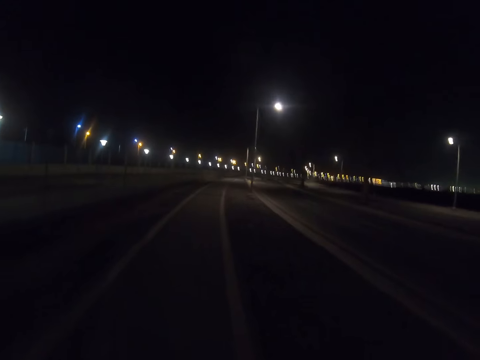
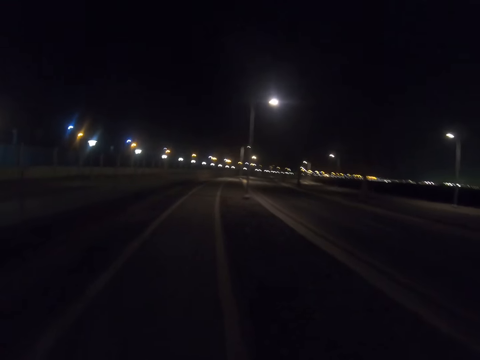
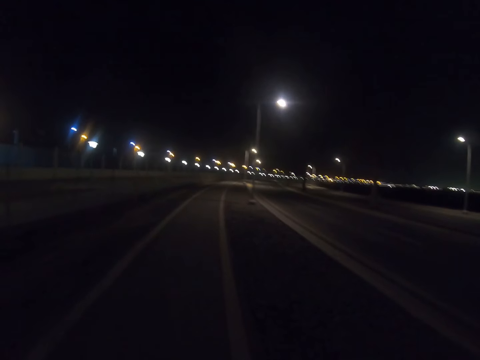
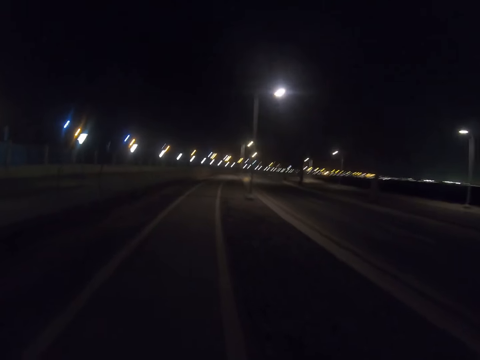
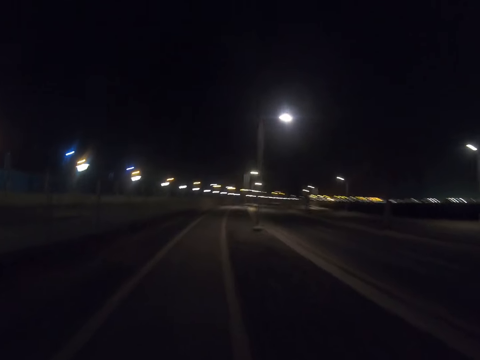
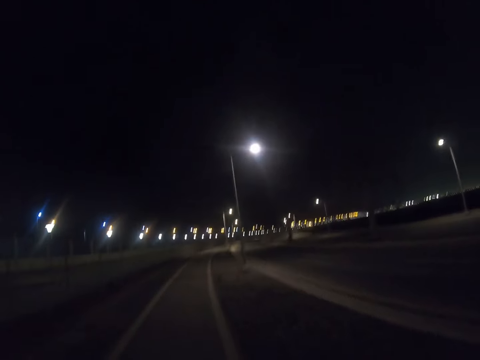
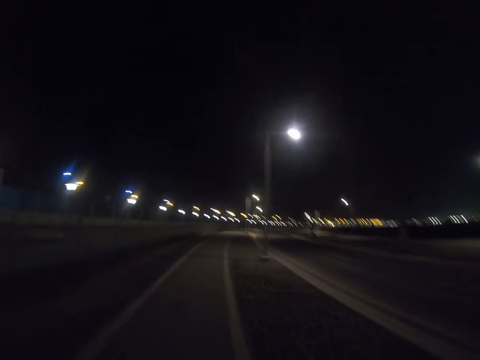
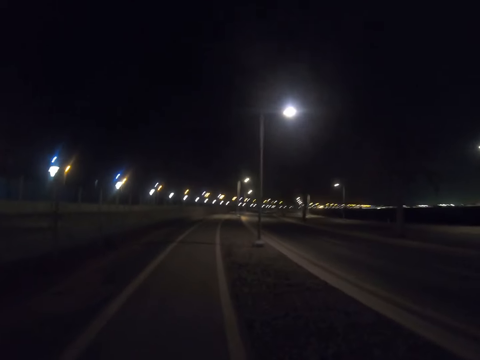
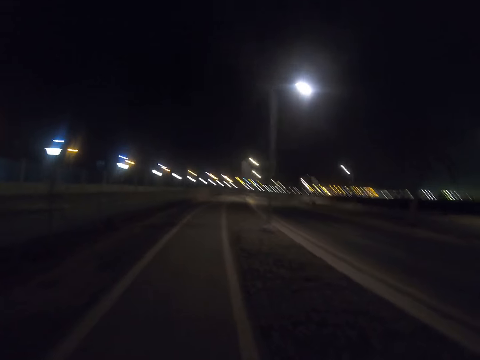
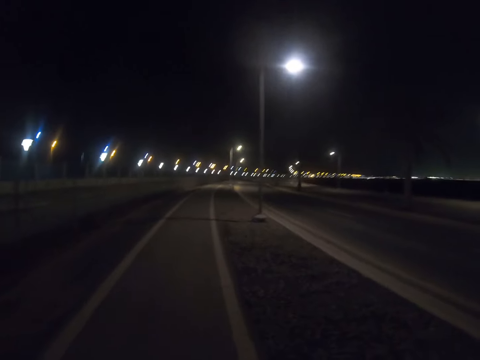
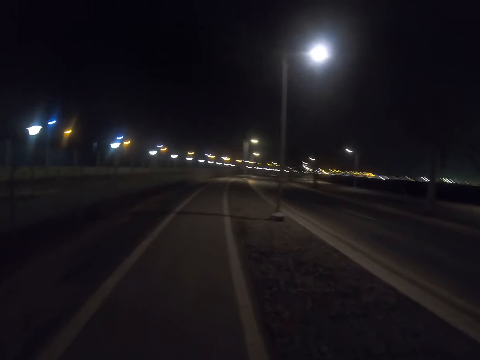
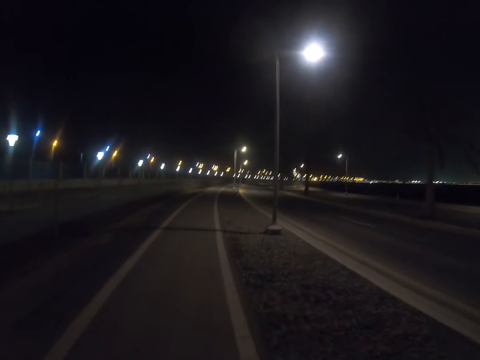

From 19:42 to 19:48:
The camera wearer walks along the highway.

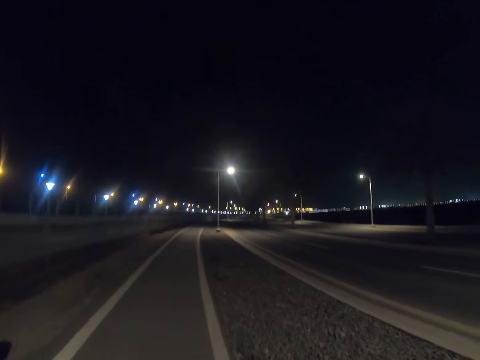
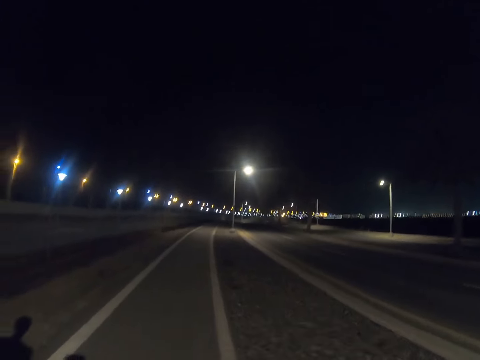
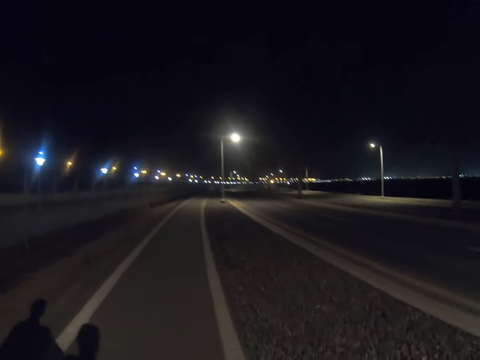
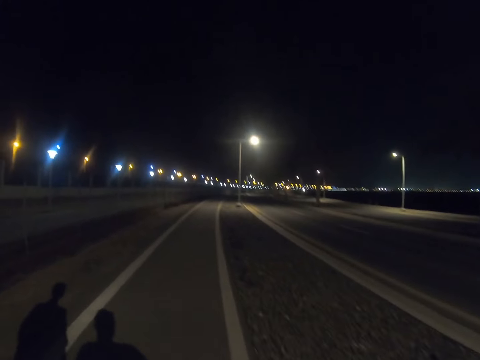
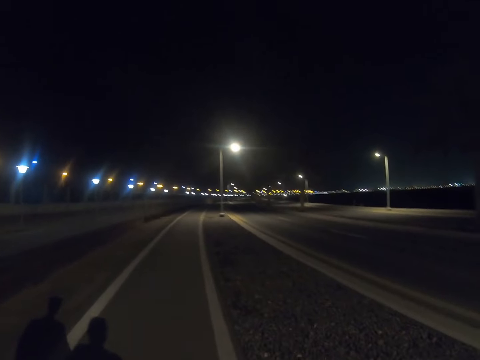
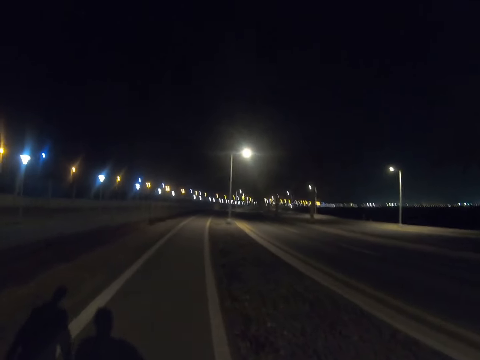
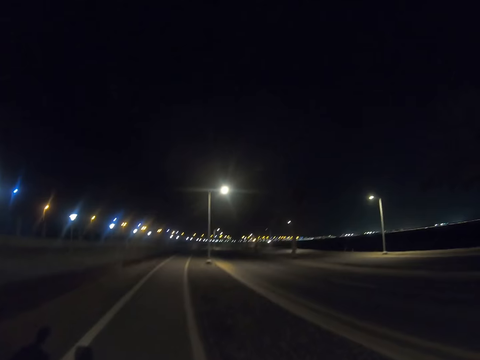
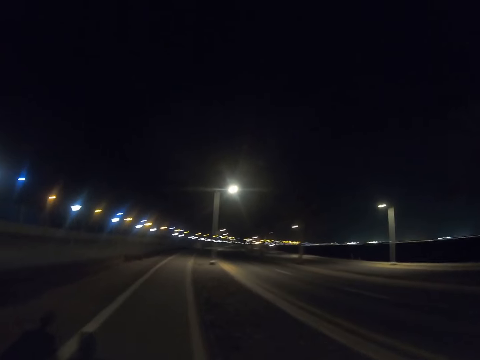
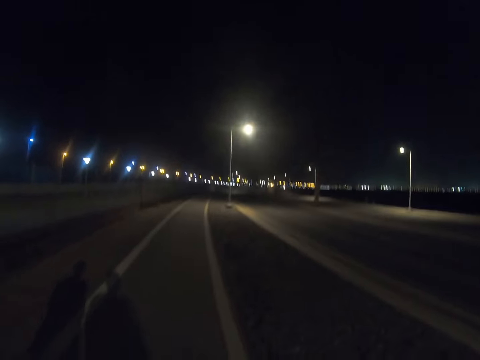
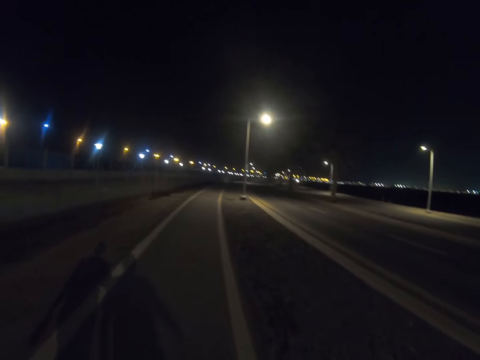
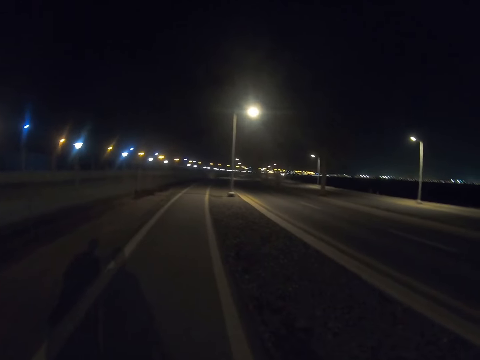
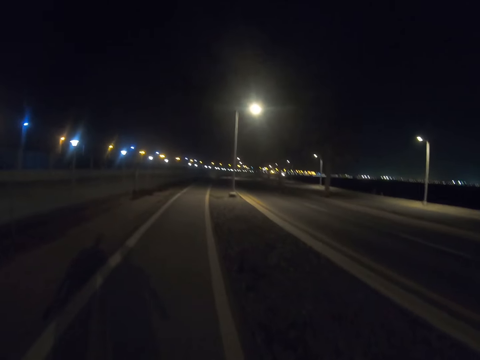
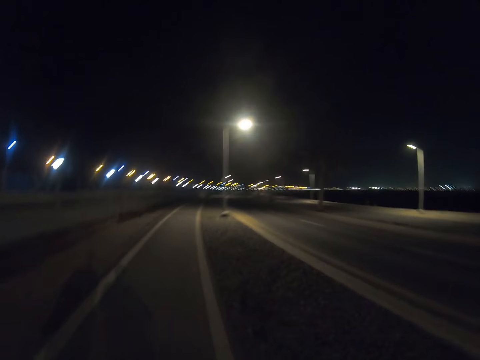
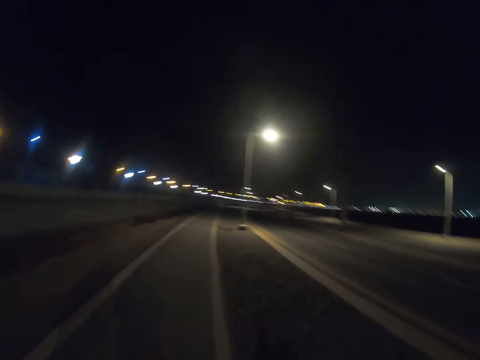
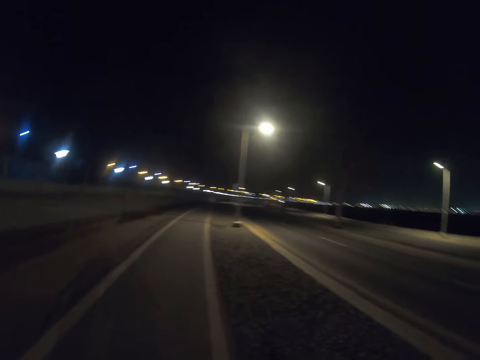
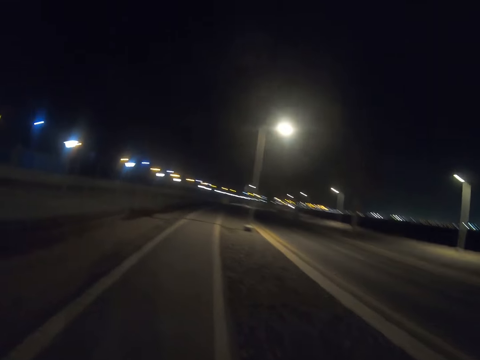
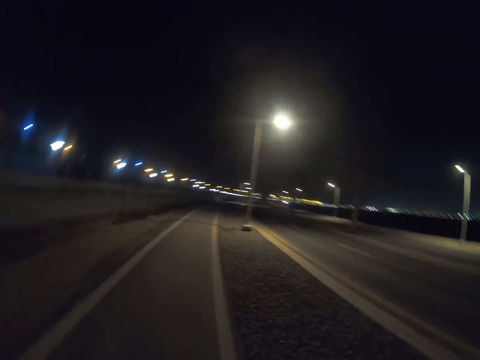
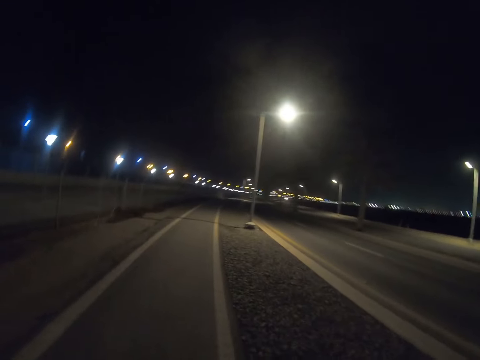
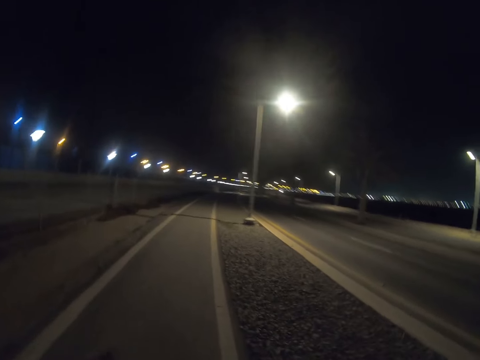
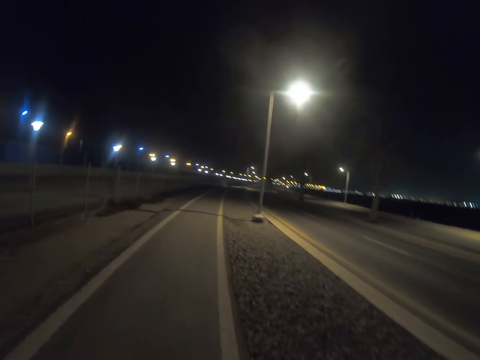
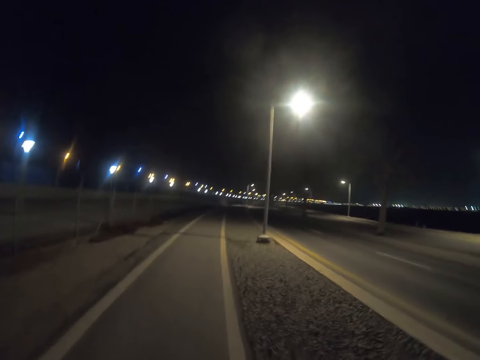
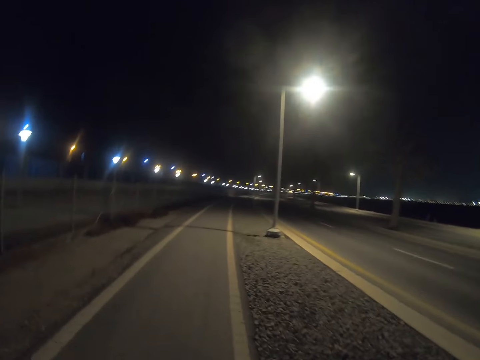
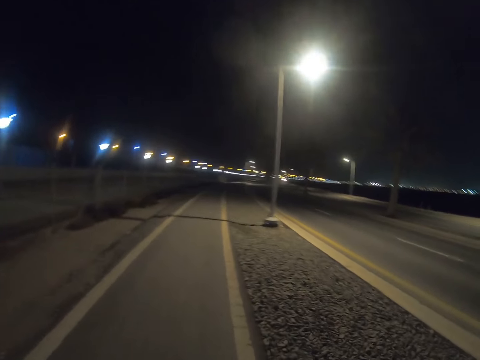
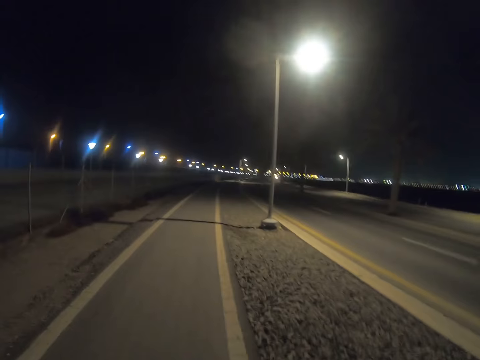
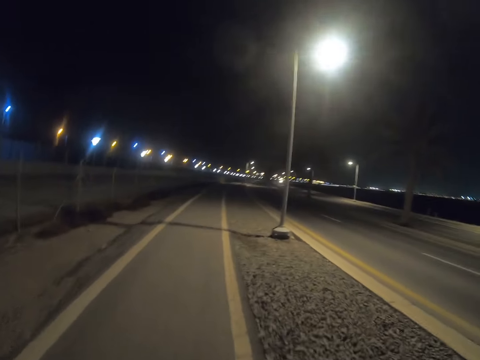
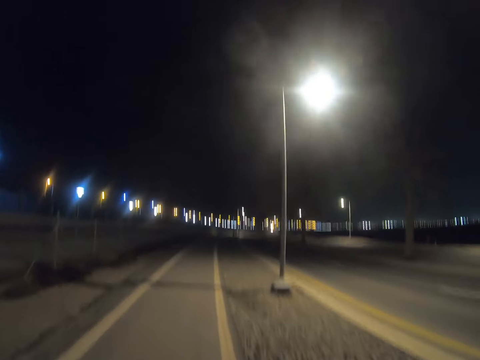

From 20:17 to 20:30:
A person walks along the highway. The camera wearer walks along the highway.

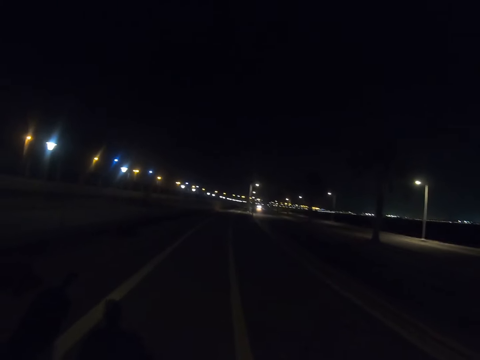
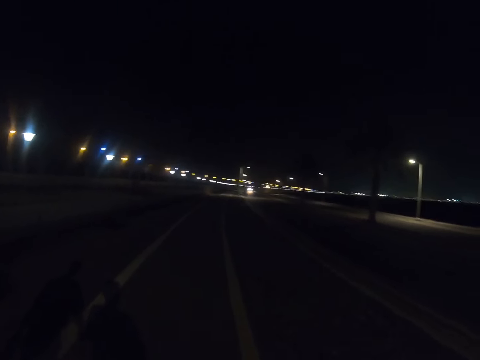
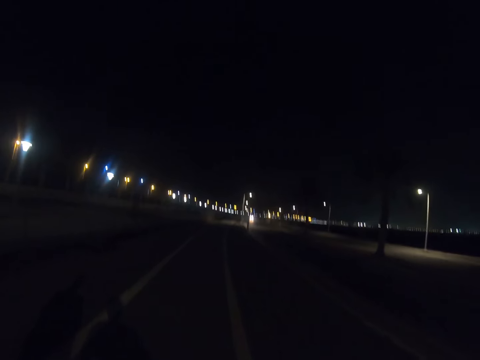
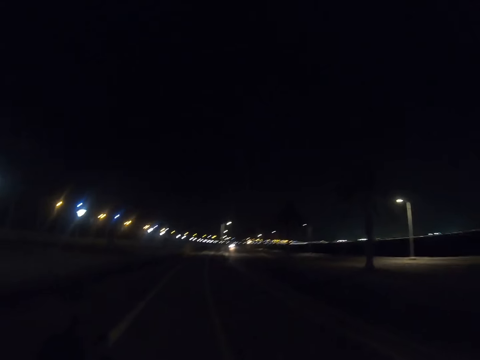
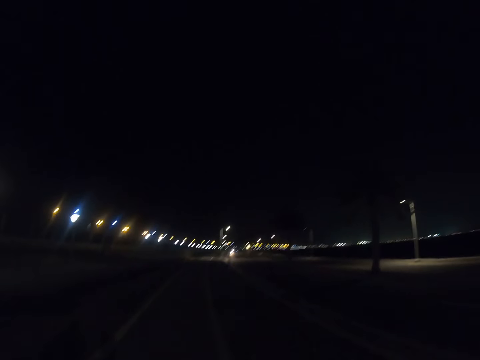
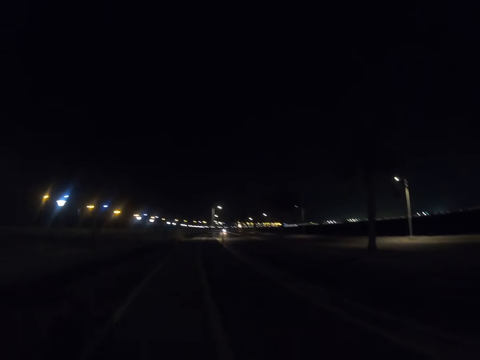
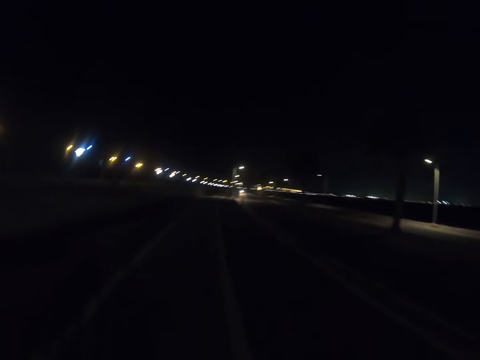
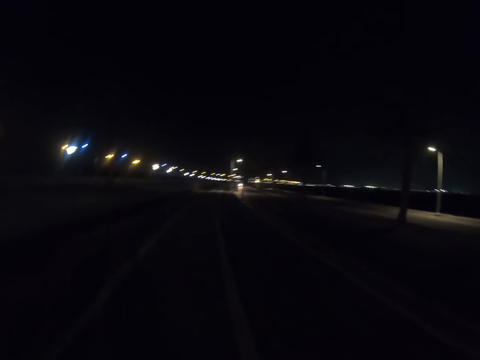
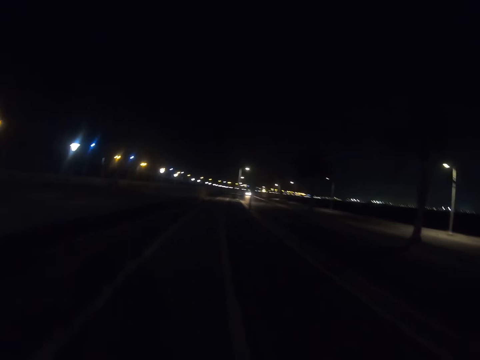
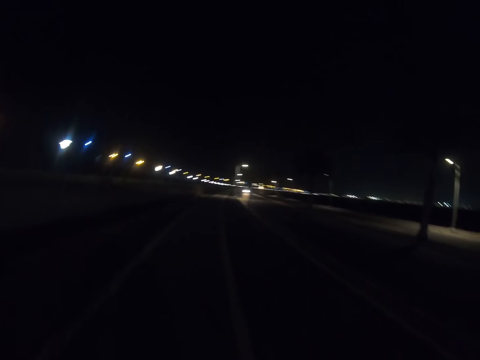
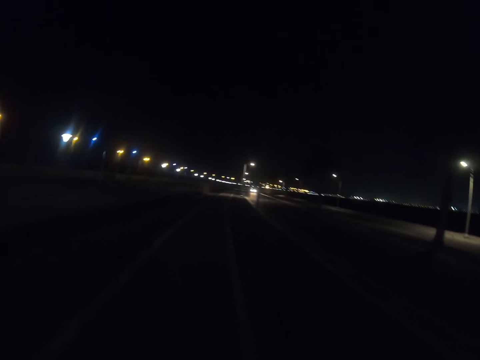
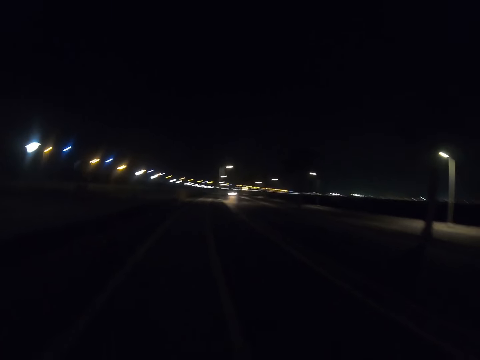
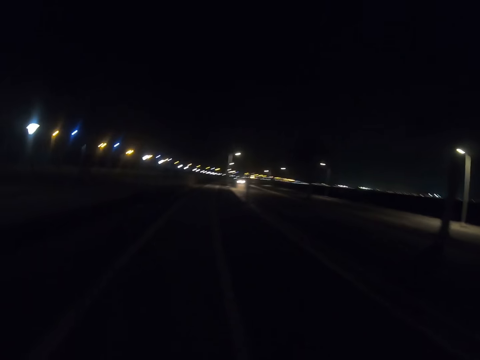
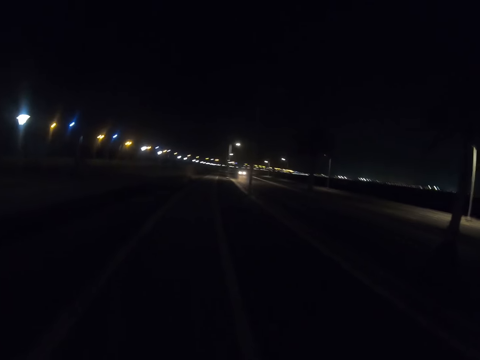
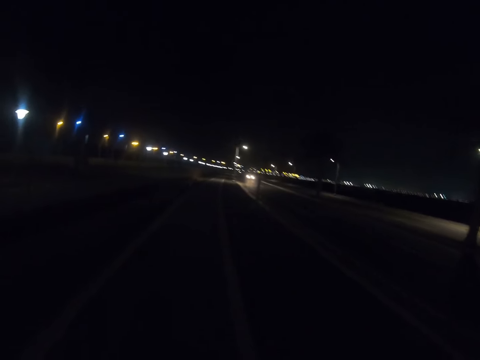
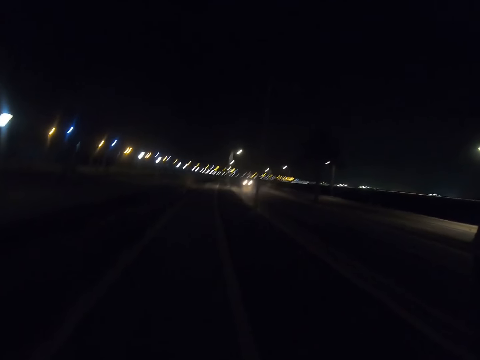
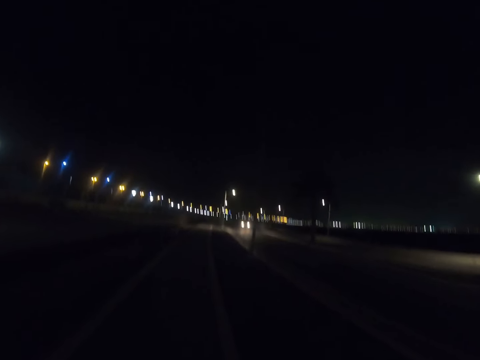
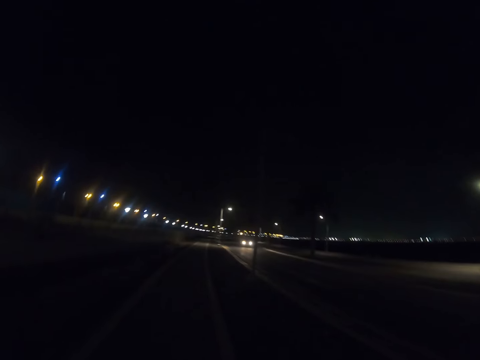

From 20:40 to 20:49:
A person walks along the highway. The camera wearer walks along the highway.
